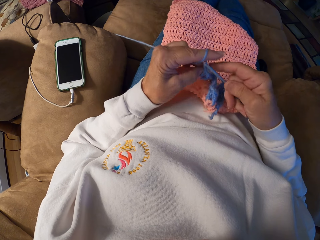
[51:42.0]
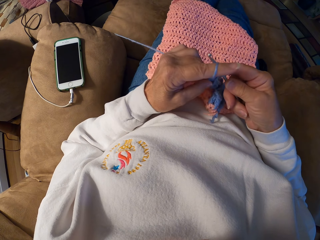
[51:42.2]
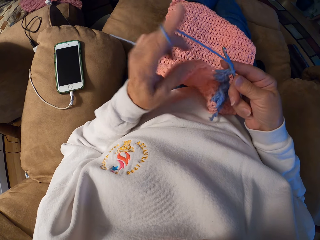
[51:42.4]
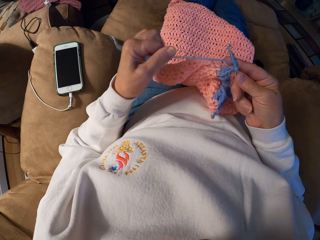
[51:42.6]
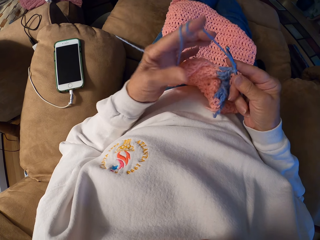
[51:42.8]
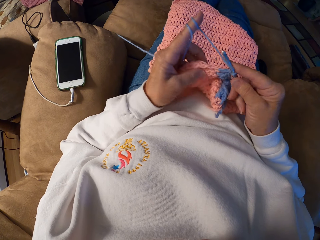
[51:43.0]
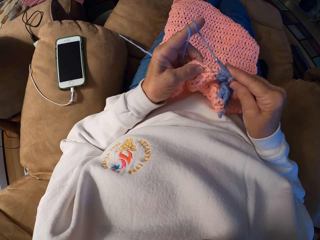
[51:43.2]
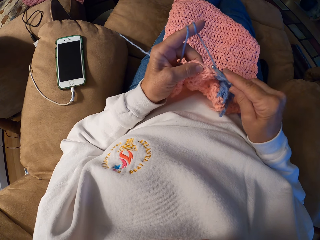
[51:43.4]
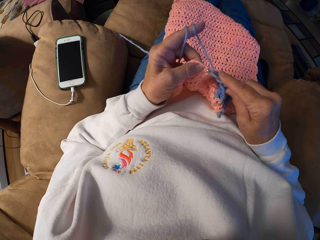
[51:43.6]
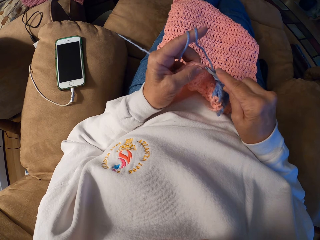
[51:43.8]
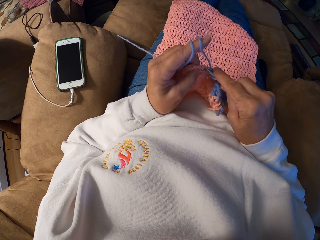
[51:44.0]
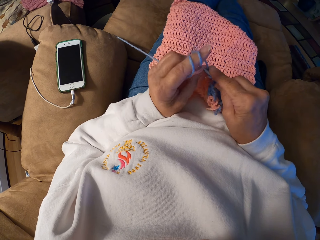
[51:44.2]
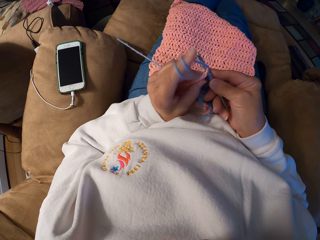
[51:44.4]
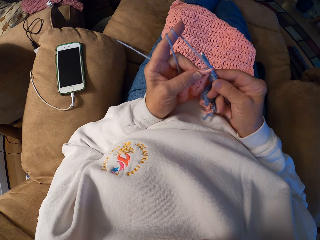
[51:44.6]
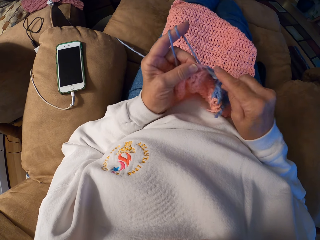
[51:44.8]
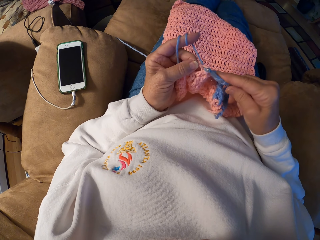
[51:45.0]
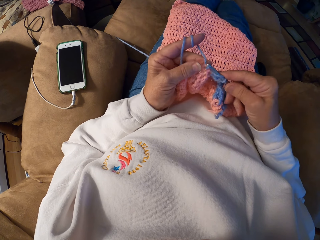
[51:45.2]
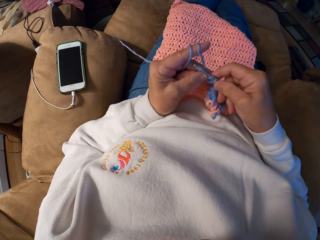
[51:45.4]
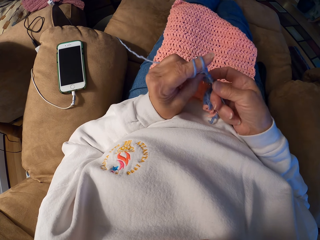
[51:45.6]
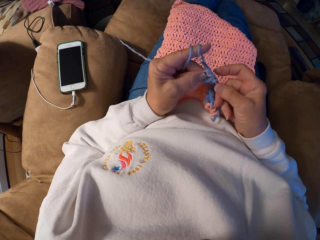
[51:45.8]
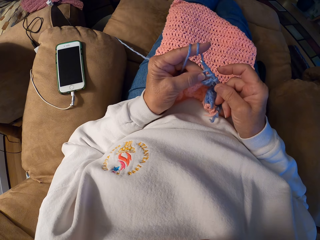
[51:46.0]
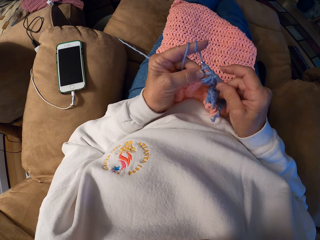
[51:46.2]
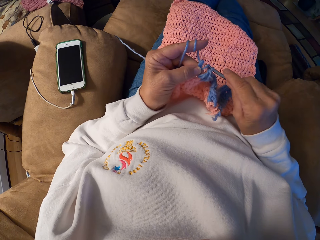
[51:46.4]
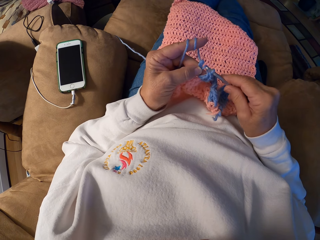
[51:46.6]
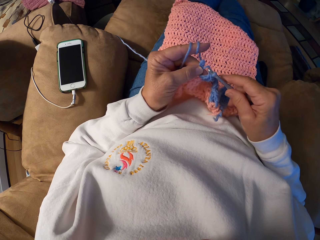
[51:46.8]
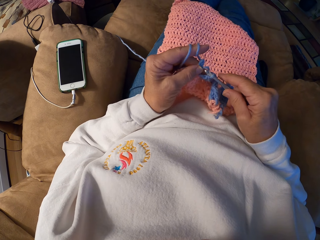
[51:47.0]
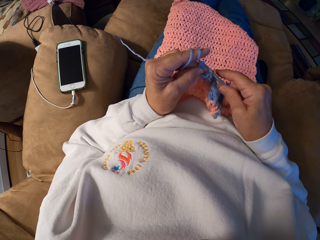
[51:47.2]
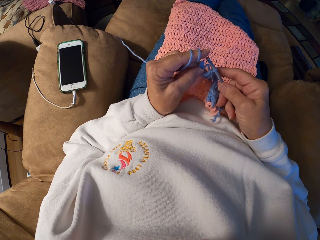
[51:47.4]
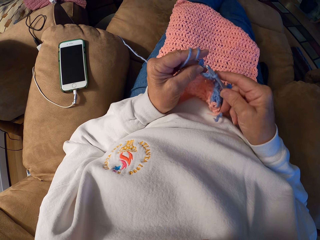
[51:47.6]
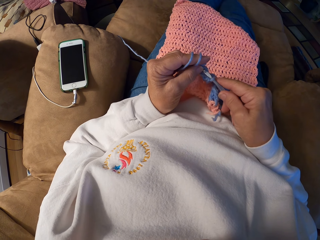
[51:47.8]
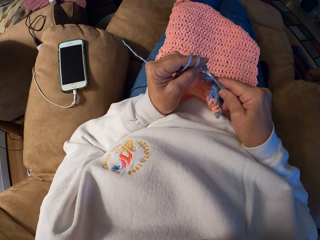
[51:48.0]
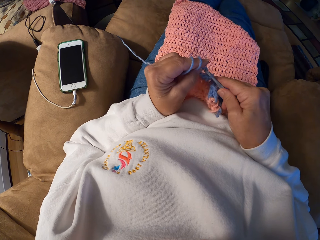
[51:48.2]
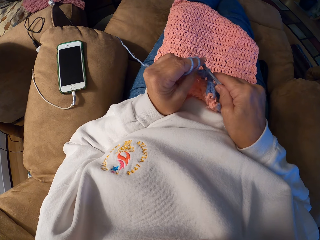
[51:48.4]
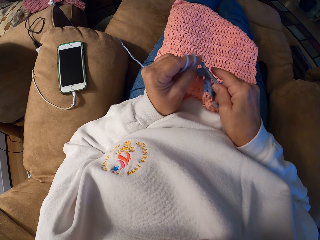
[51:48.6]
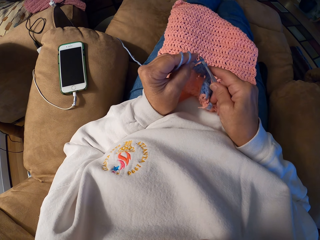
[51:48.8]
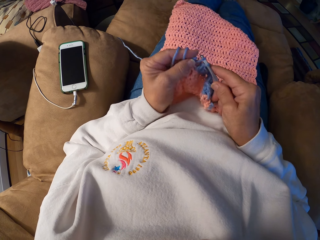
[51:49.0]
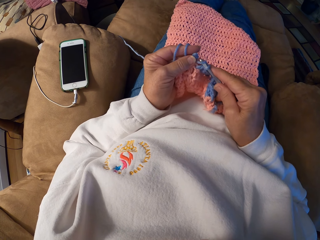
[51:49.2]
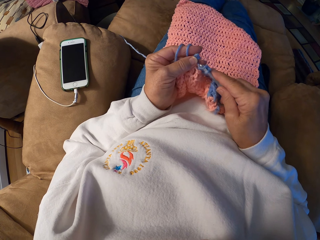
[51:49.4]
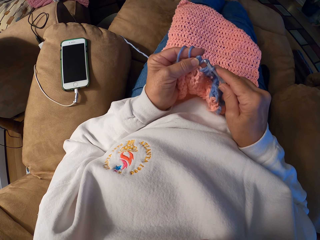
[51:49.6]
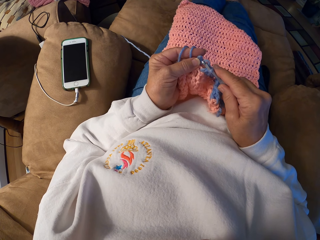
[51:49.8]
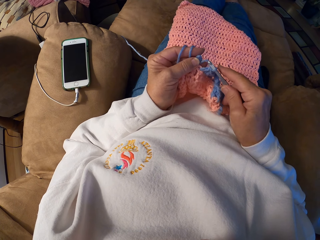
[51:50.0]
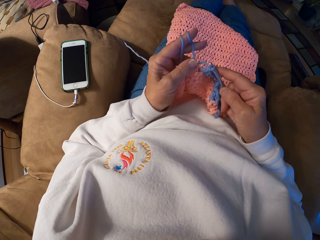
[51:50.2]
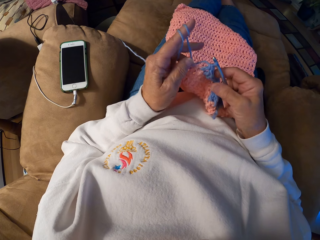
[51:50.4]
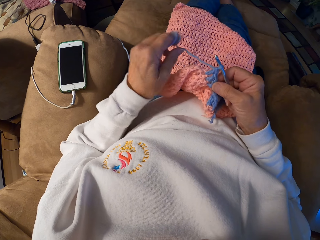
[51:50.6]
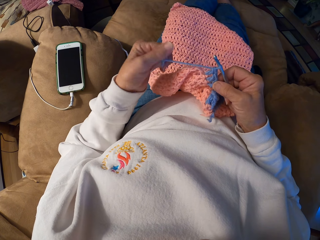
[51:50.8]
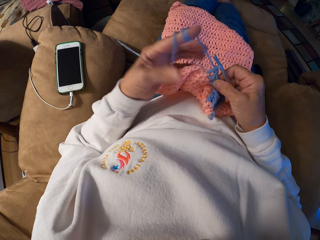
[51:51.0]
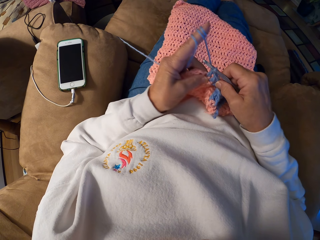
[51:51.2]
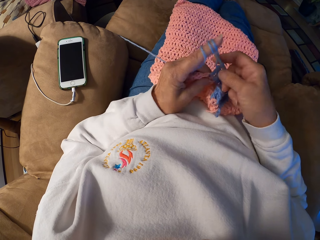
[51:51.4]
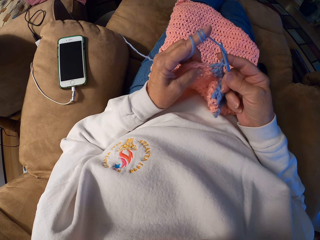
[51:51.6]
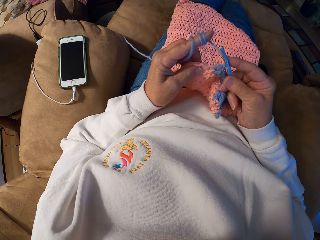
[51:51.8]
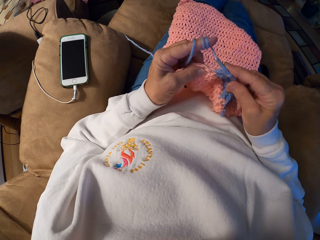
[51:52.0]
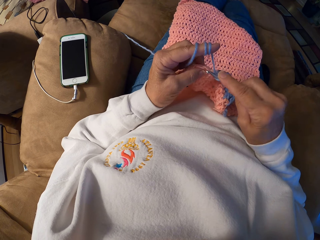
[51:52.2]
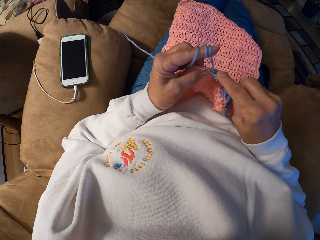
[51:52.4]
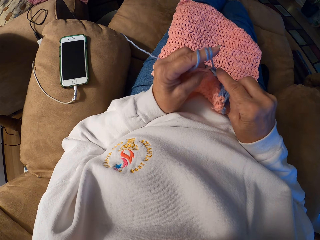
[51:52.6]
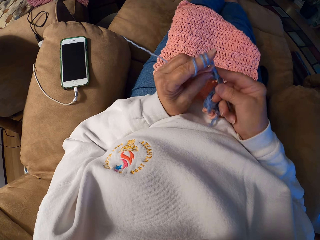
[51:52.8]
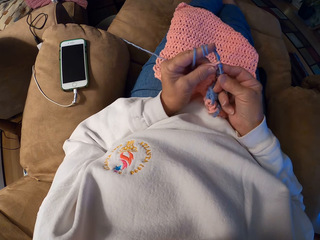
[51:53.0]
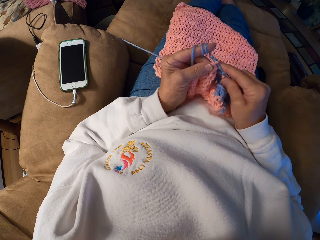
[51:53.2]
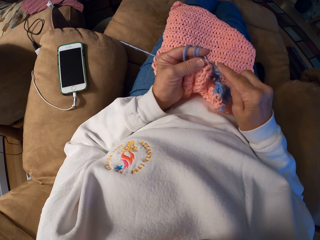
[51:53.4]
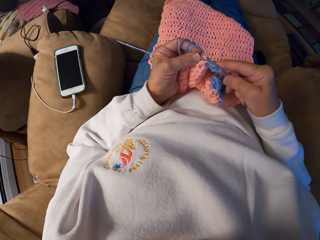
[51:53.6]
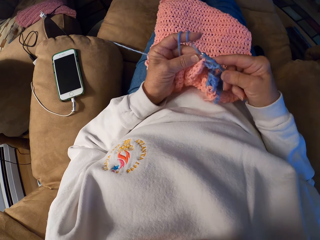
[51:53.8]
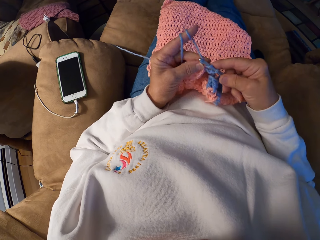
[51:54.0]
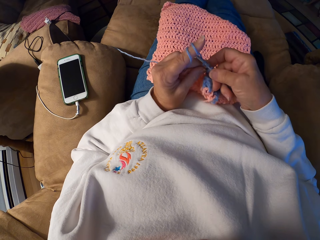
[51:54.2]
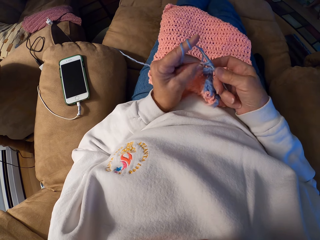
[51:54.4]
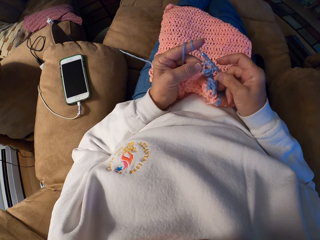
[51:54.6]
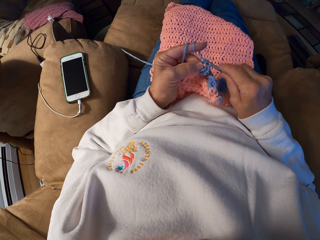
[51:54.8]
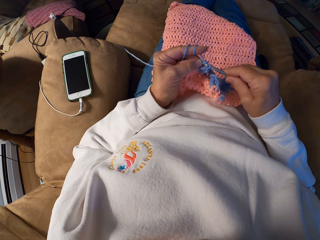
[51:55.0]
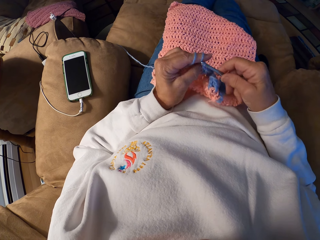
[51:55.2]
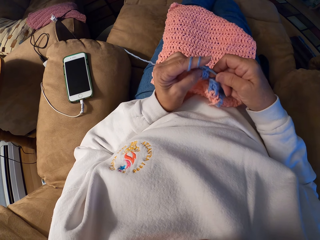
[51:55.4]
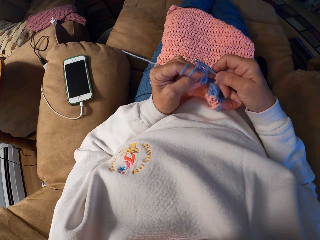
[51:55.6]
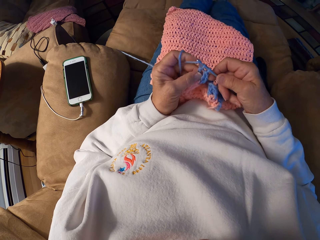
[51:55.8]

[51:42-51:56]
The camera wearer rolls the knitting thread on her index finger. She knits the garment with her hands. She rolls the knitting thread on her index finger. She knits the garment with her hands.

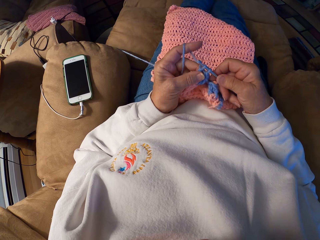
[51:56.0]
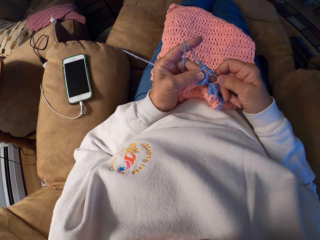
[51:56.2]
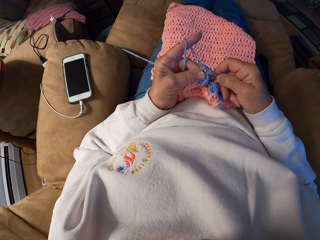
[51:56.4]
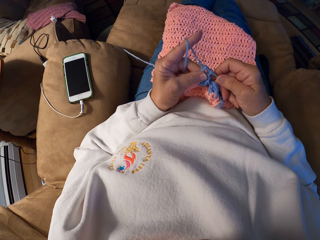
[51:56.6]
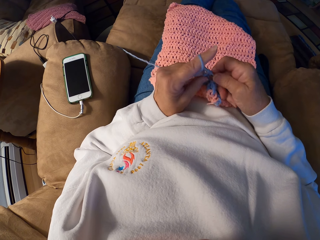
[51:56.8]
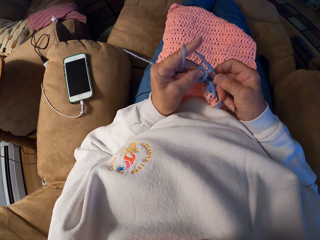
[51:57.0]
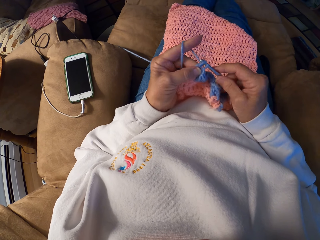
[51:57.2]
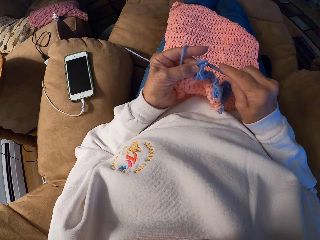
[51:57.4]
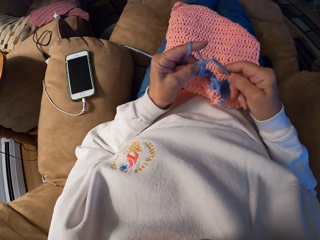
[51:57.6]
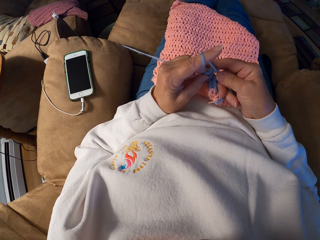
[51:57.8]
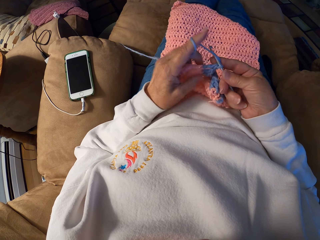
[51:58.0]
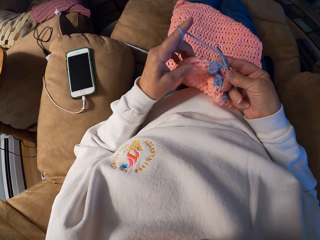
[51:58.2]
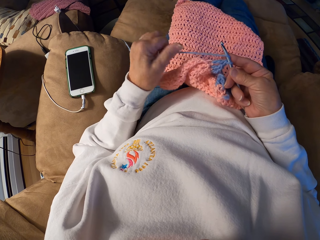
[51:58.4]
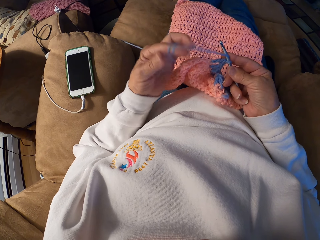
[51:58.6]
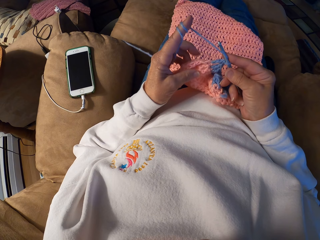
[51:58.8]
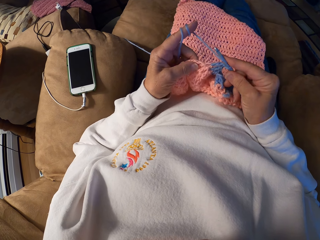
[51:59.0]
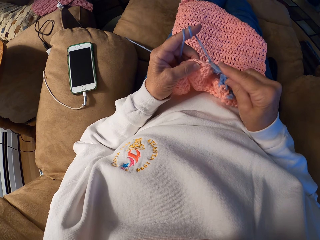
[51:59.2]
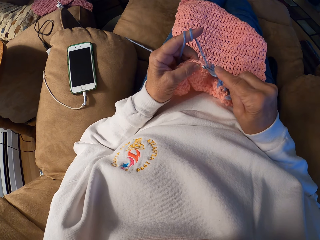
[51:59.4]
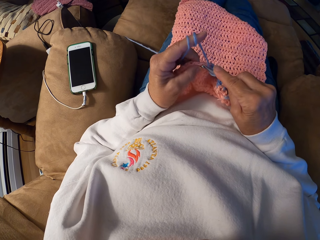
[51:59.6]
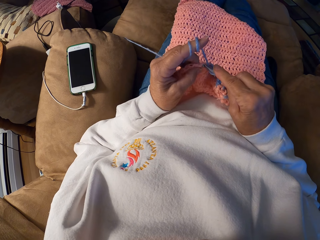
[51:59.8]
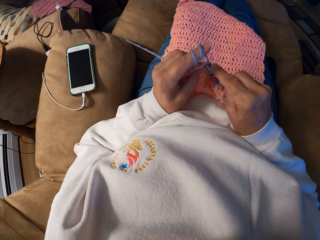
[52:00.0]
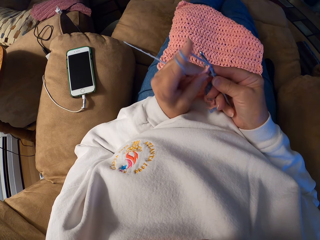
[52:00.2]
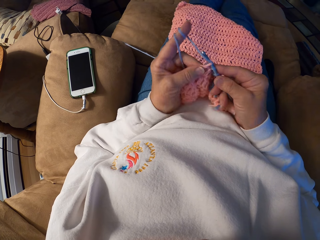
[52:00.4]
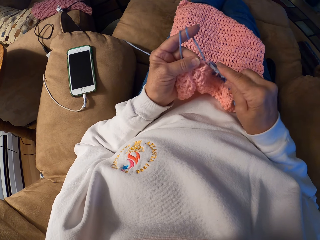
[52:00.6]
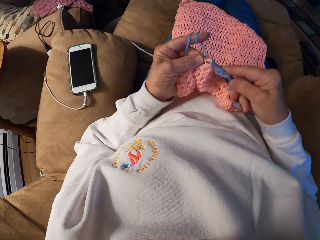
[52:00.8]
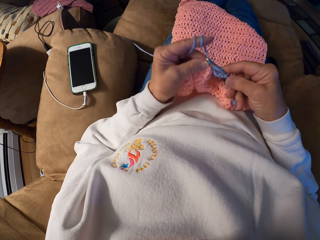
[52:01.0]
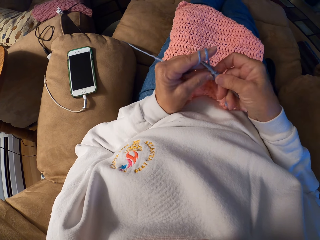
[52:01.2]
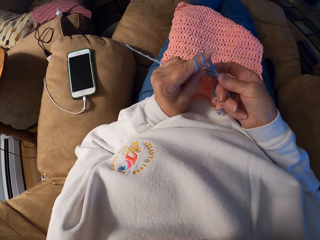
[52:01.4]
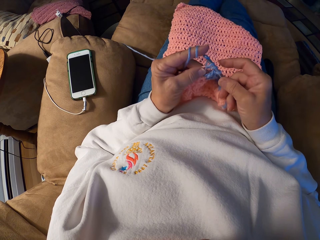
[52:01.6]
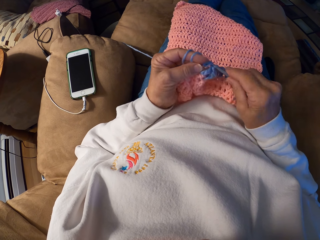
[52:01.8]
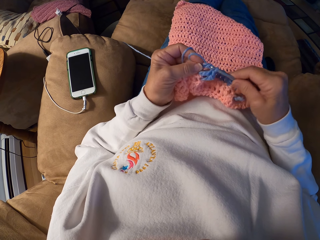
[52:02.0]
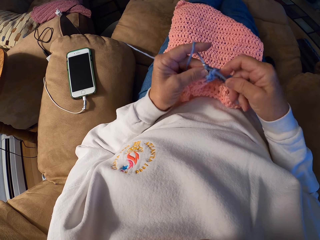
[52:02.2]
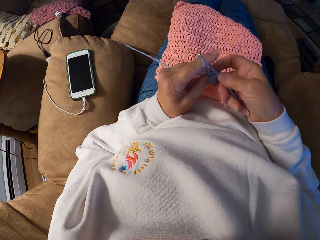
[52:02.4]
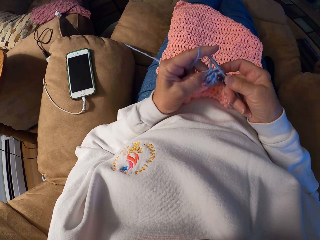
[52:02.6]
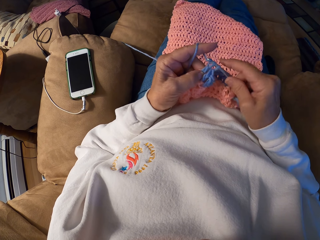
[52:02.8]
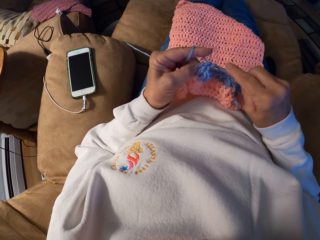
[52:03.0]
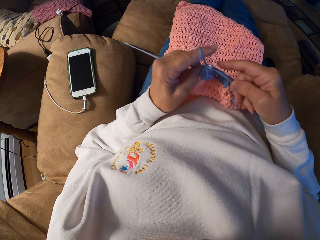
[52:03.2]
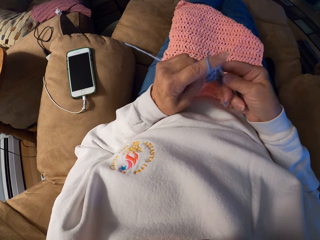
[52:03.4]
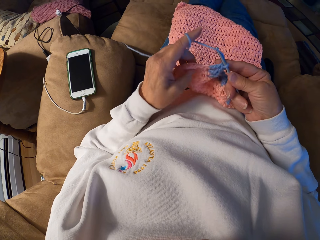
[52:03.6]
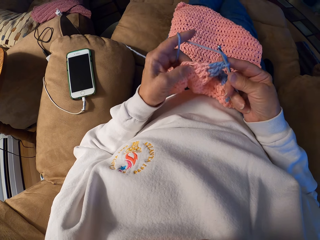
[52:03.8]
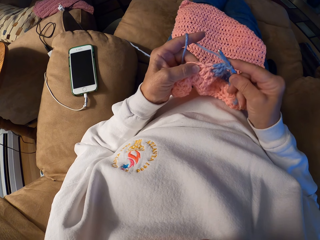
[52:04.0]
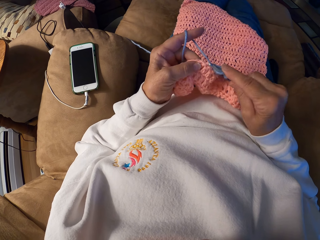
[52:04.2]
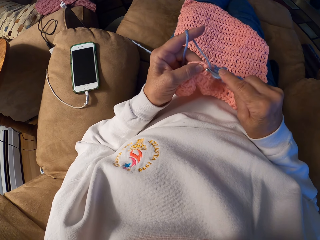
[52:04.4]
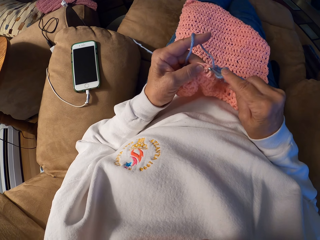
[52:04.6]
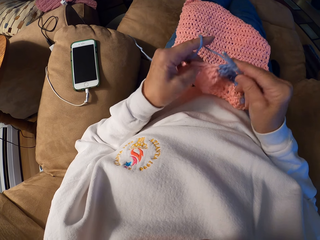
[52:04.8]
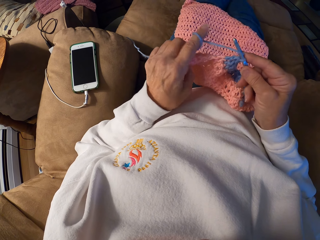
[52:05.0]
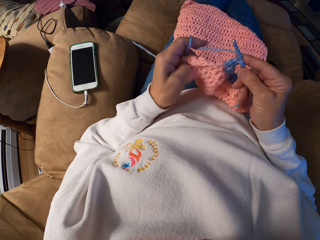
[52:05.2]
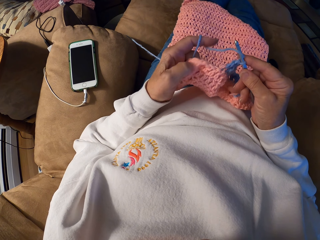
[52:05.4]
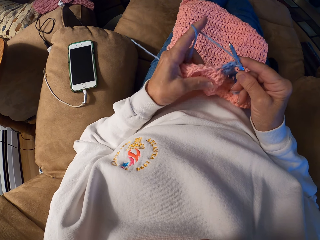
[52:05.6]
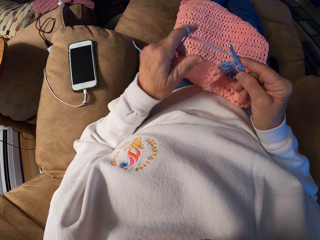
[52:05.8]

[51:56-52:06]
The camera wearer rolls the knitting thread on her index finger. She knits the garment with her hands.
